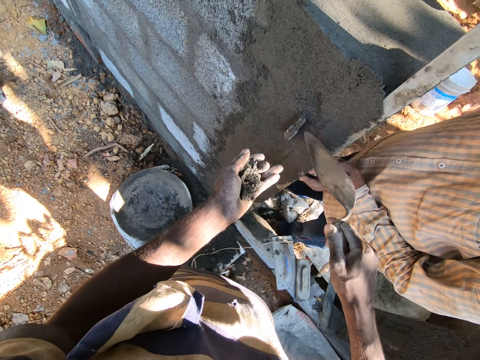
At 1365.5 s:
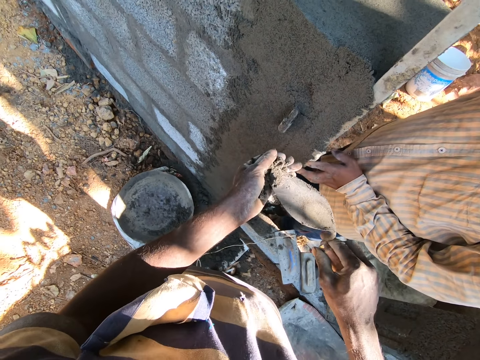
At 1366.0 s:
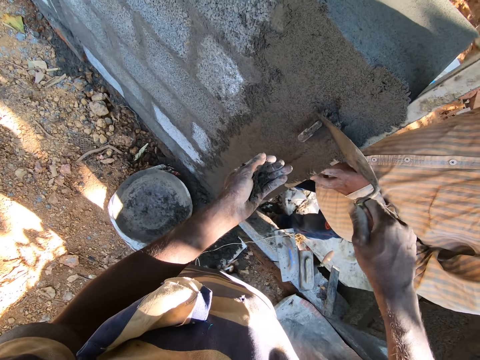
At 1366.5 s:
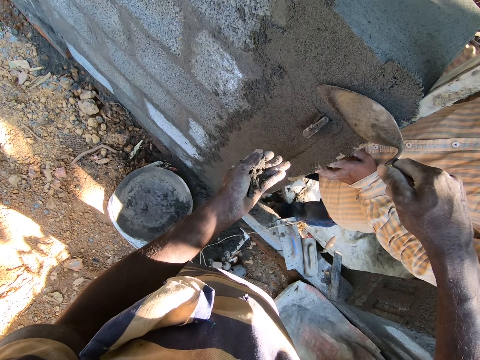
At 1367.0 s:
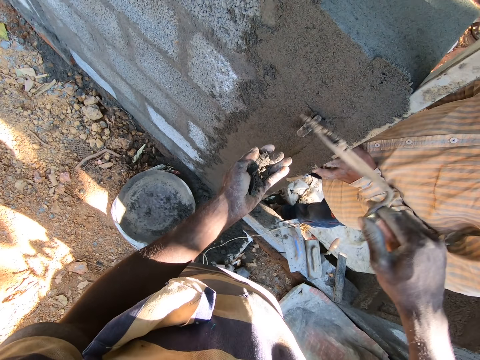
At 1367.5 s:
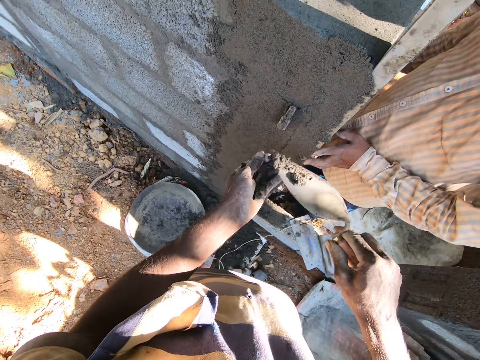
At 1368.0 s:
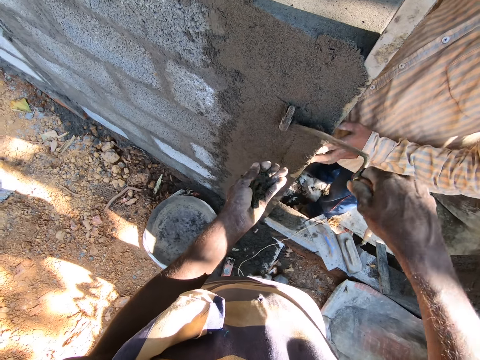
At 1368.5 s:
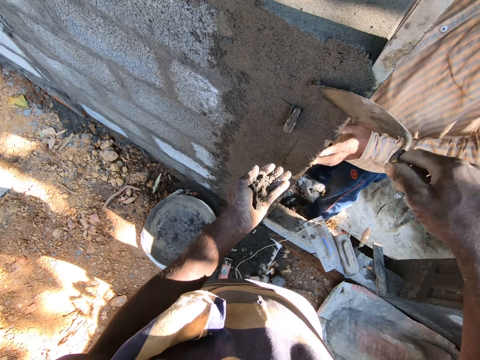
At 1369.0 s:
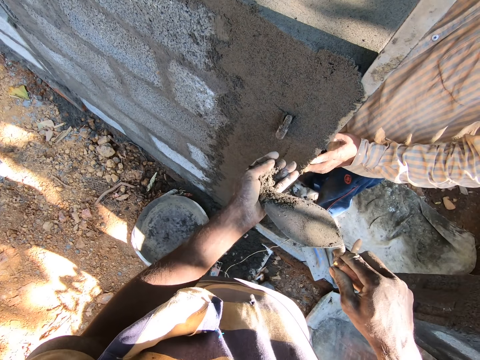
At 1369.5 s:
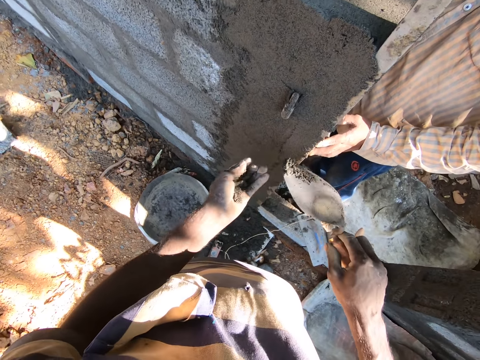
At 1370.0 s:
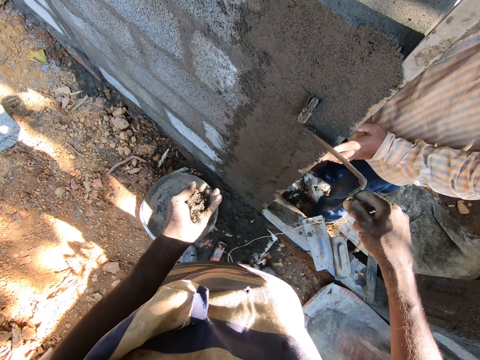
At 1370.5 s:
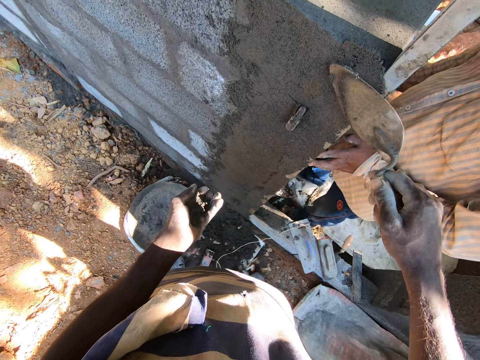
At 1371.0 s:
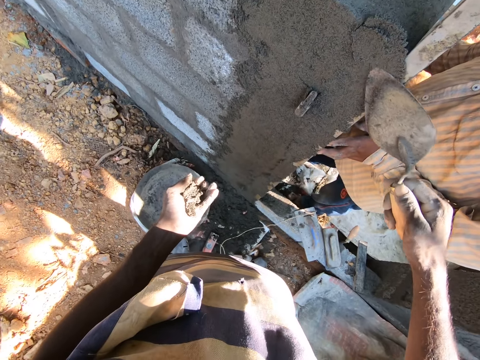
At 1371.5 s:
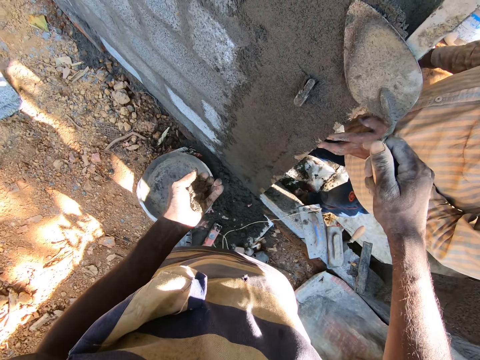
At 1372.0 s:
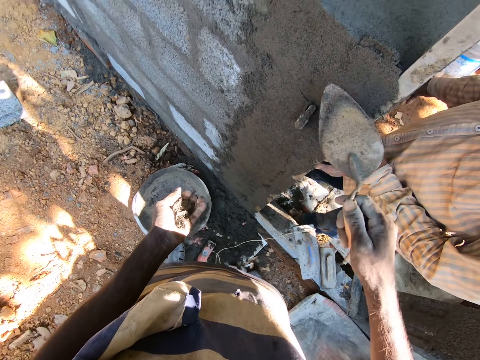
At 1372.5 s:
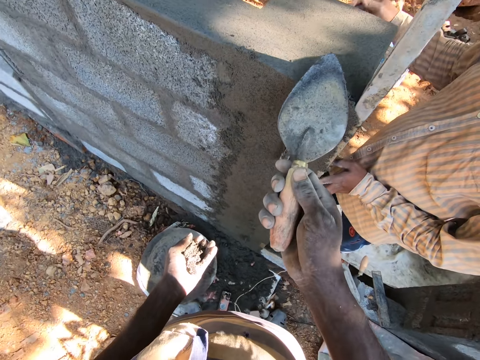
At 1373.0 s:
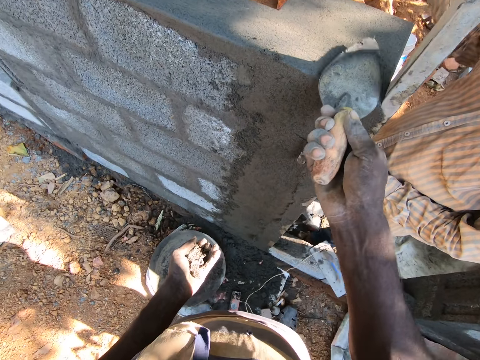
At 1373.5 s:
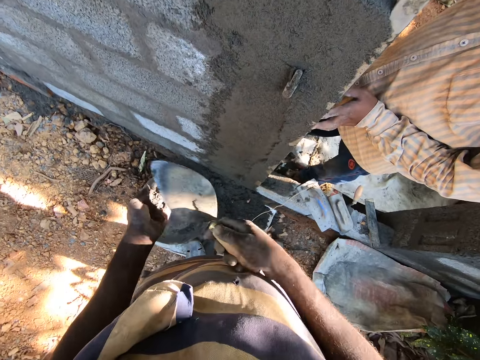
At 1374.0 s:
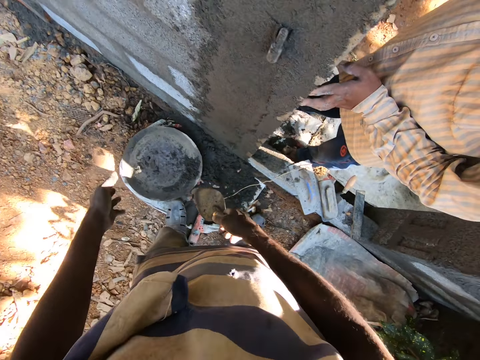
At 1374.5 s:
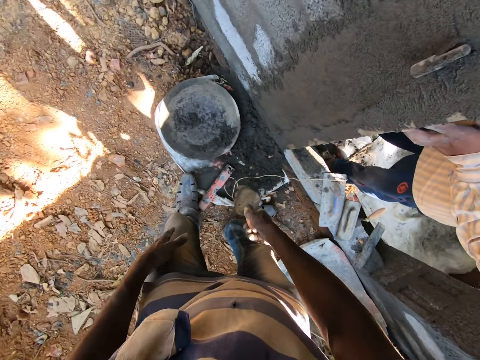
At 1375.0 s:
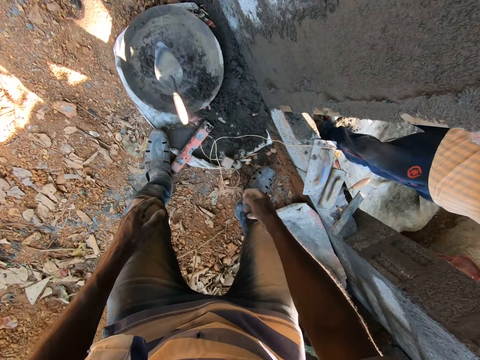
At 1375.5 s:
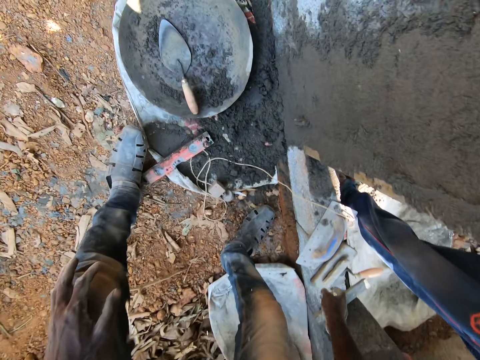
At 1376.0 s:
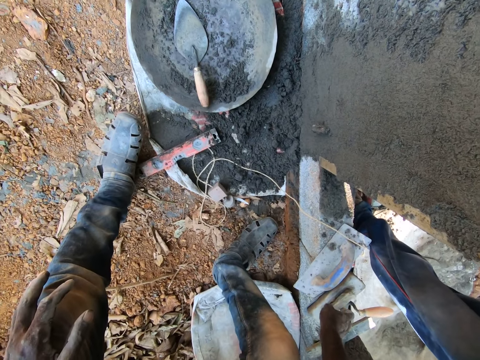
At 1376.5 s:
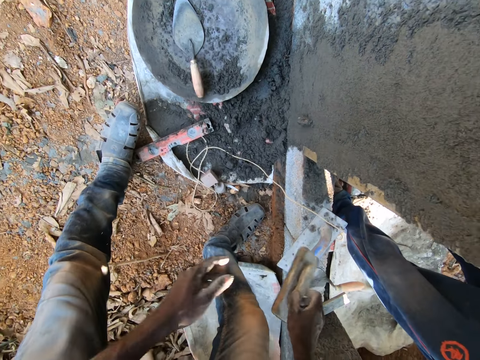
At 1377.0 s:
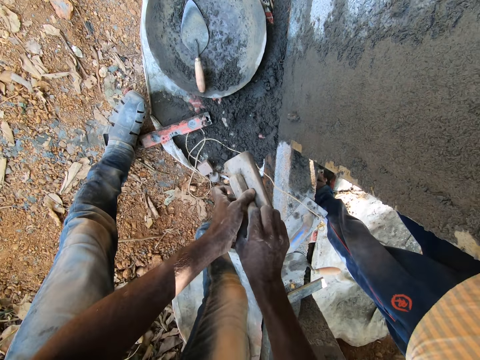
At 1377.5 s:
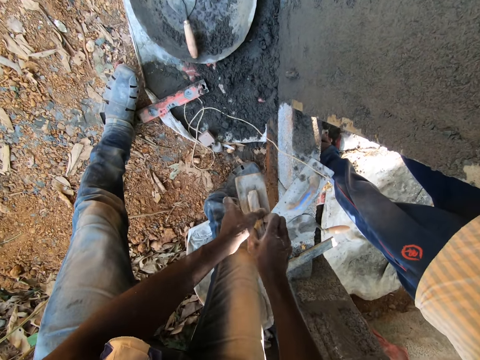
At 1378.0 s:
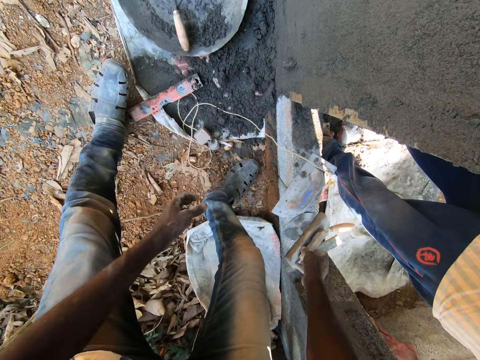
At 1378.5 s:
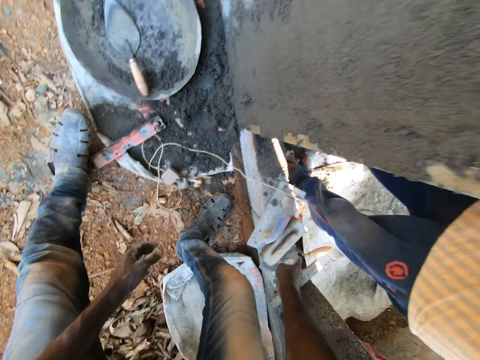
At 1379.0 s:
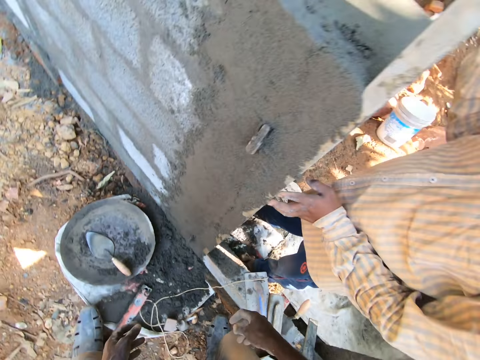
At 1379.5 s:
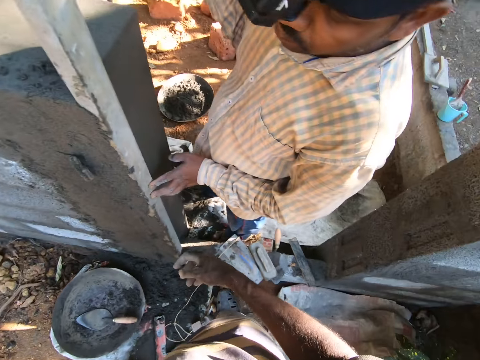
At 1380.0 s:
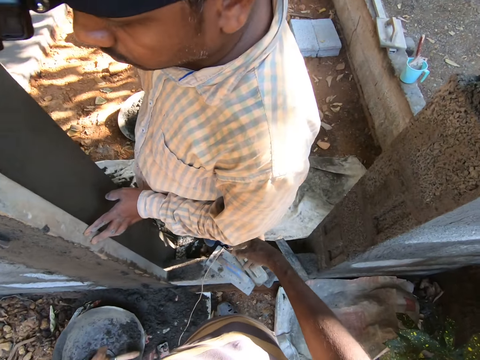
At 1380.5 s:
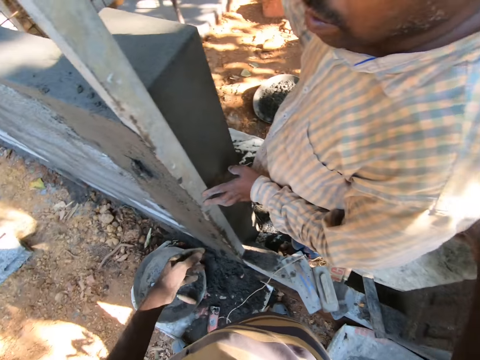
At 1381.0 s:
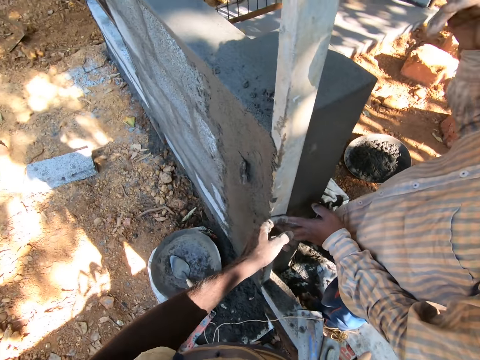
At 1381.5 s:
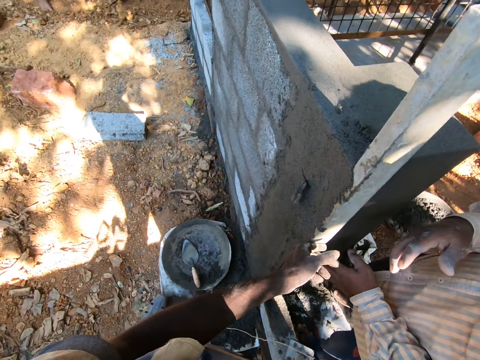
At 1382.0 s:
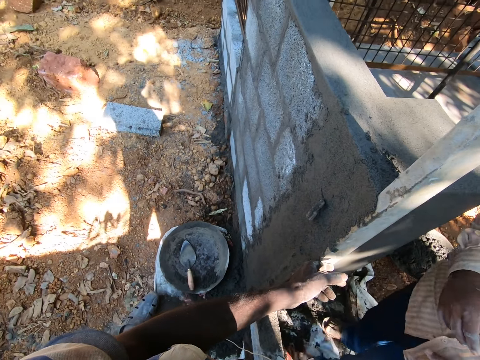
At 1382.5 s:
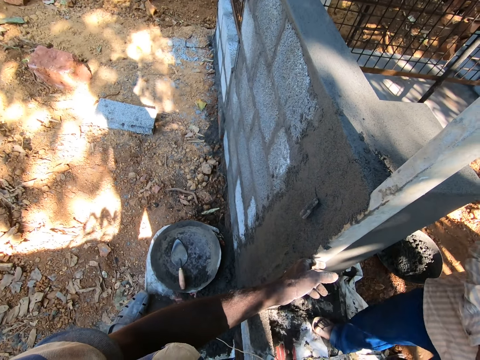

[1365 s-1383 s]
The camera wearer scoops mortar from his left hand with the brick trowel in his right hand. He plasters the wall with the mortar on the brick trowel in his right hand. He scoops the mortar from his left hand with the brick trowel in his right hand. He plasters the wall with the mortar on the brick trowel in his right hand. He scoops the mortar from his left hand with the brick trowel in his right hand. He plasters the wall with the mortar on the brick trowel in his right hand. He pours the mortar in his left hand in a head pan on the floor. He drops the brick trowel in his right hand in the head pan on the floor. He picks a wooden float or trowel from a wall with his right hand. He holds the trowel with both hands. He drops the wooden float in his right hand on the wall.

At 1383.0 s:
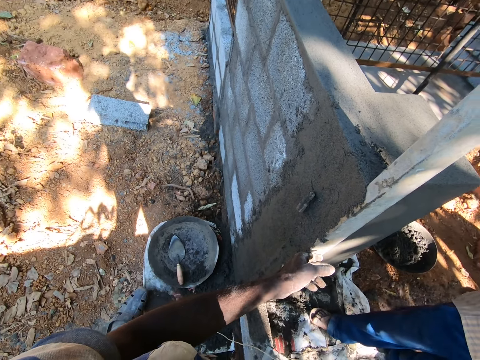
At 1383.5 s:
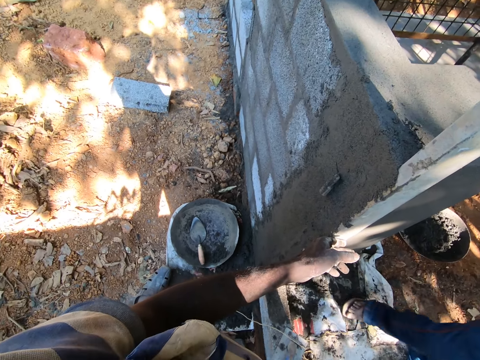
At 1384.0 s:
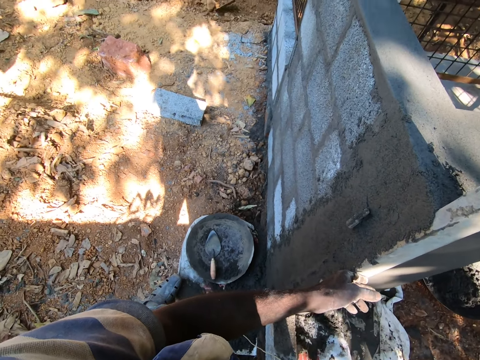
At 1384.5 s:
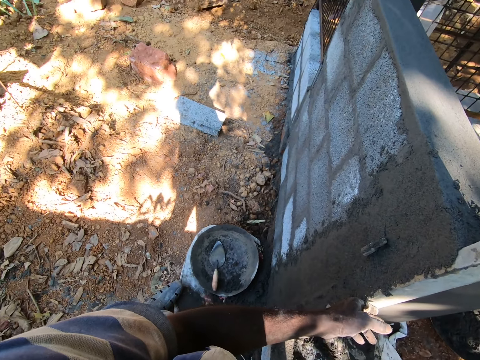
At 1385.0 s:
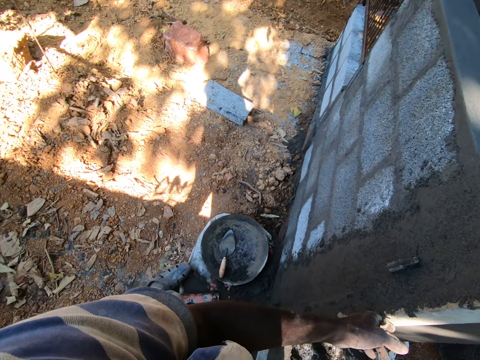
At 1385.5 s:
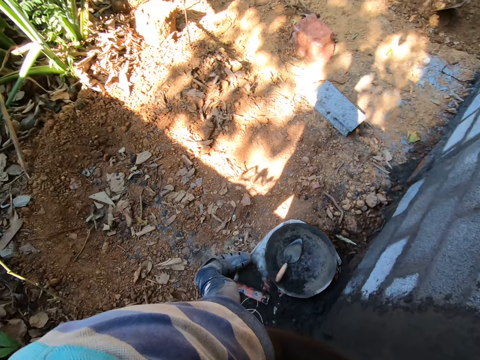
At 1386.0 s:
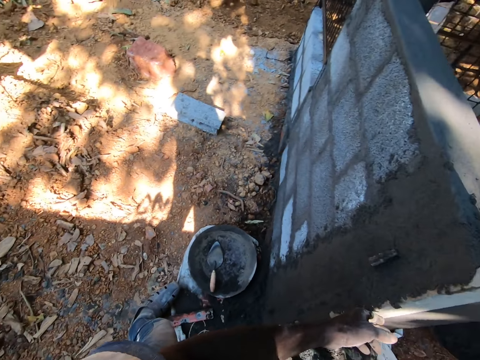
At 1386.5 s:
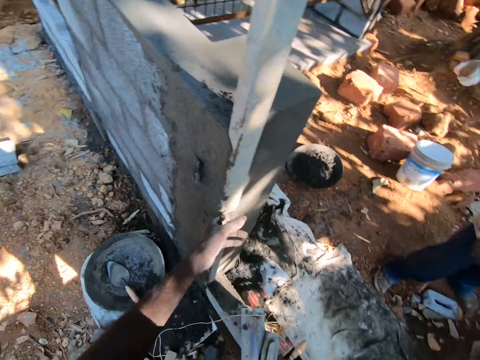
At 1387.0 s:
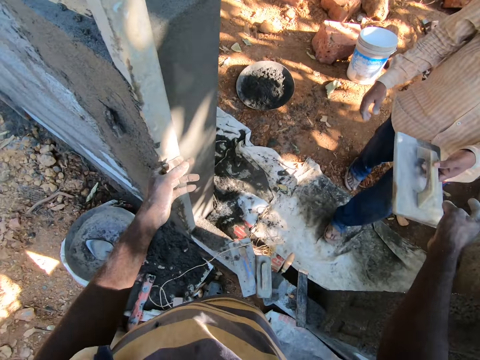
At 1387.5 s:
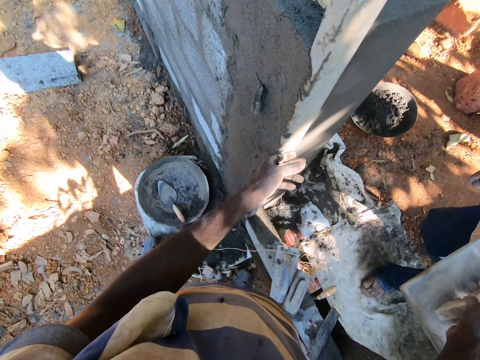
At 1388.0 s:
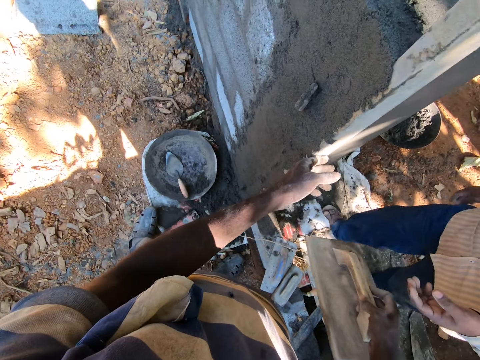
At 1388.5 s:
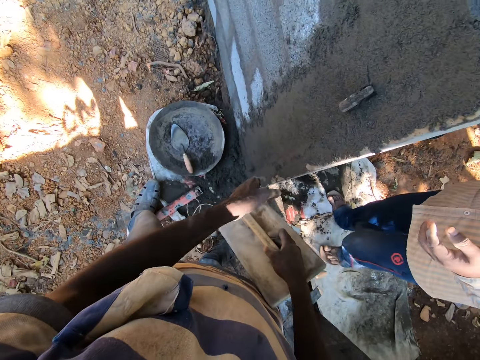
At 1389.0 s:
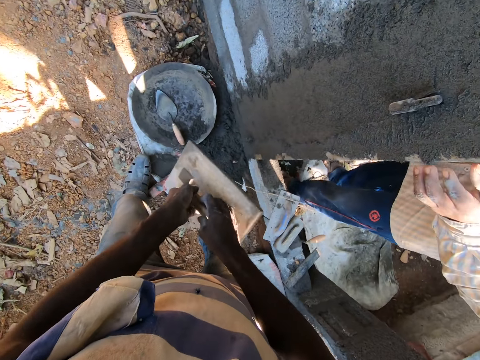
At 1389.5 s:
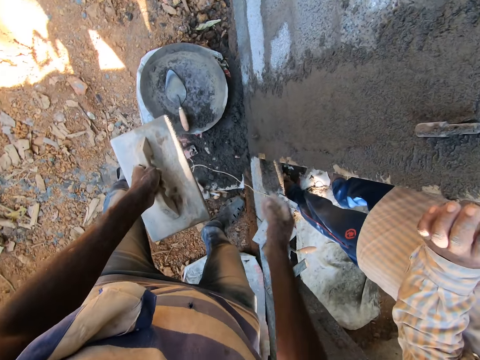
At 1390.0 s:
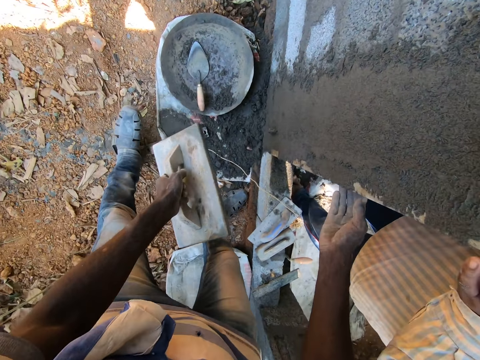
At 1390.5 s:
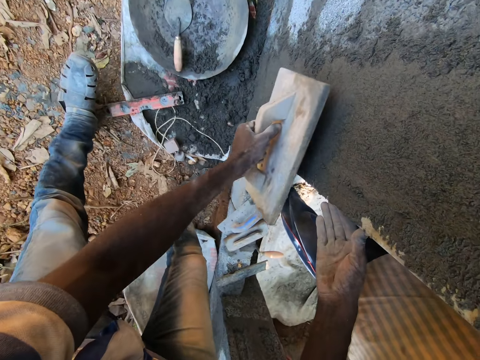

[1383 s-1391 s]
The camera wearer looks around. He collects a wooden trowel from a man with his right hand. He passes the wooden trowel in his right hand to his left hand.
